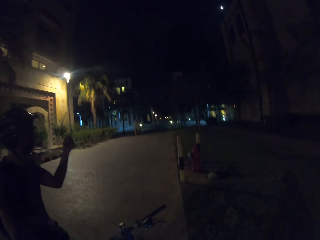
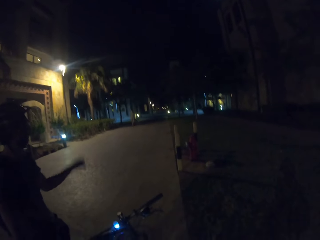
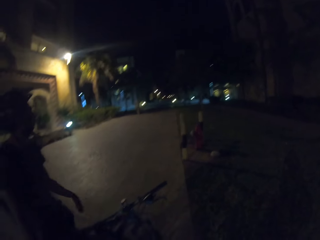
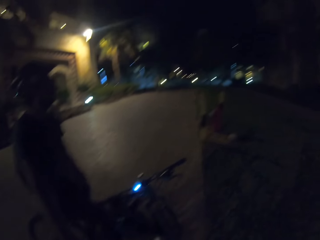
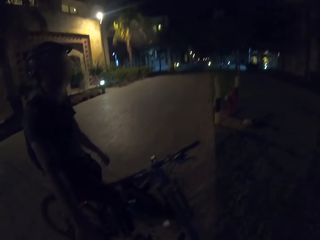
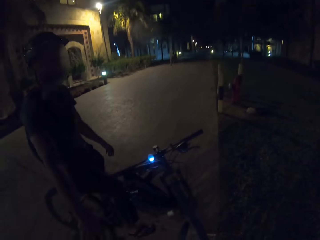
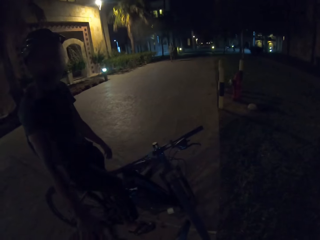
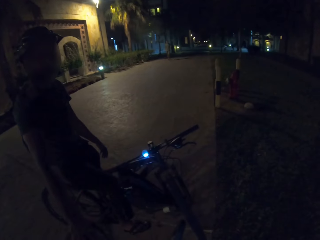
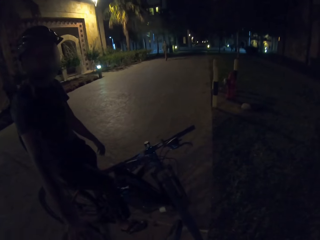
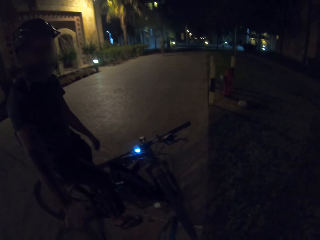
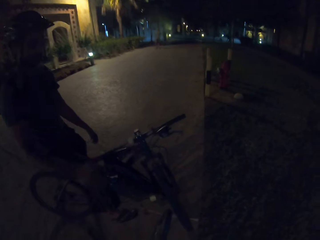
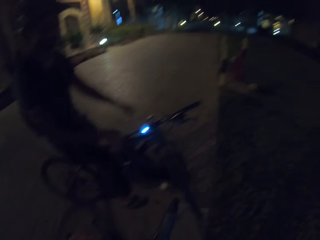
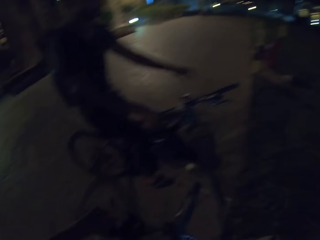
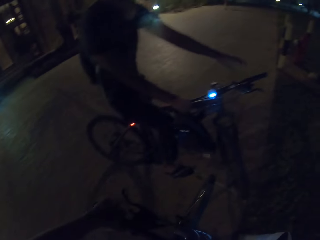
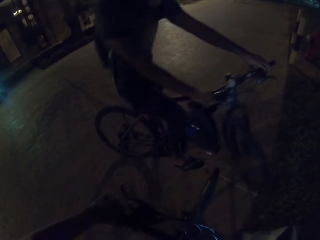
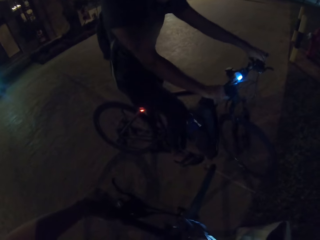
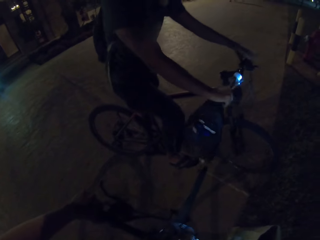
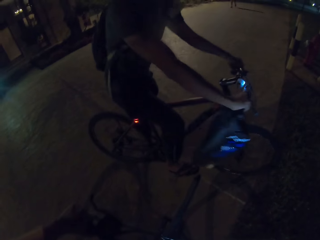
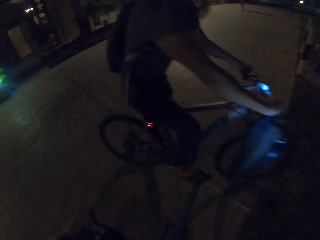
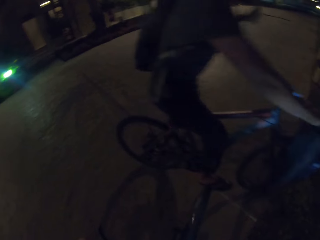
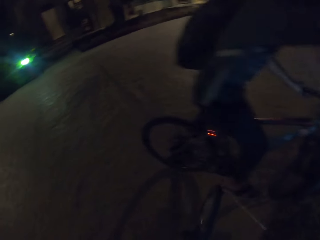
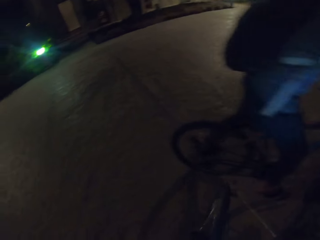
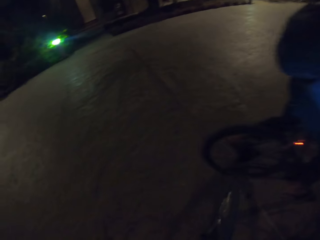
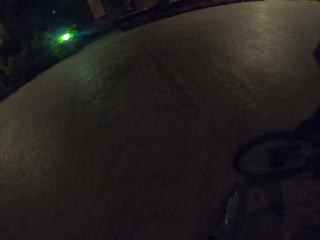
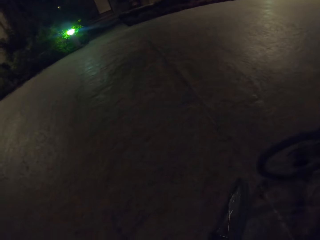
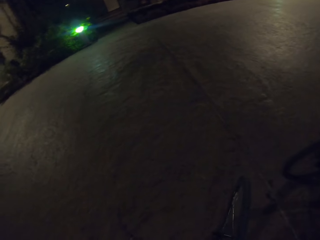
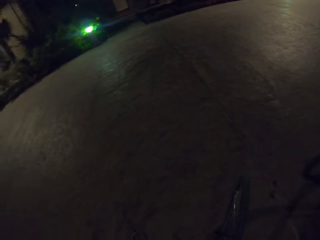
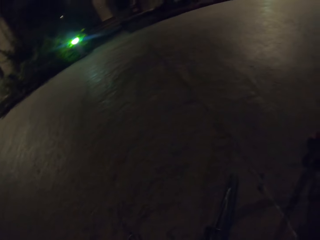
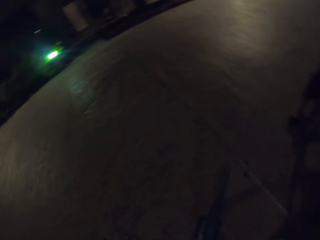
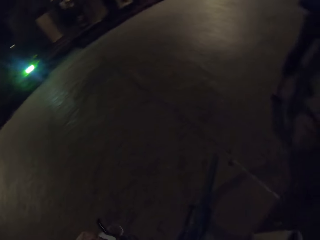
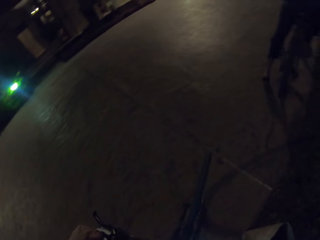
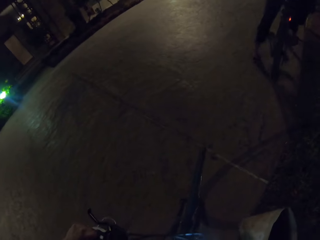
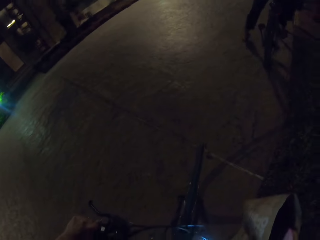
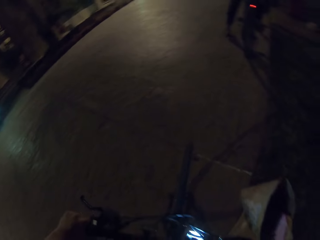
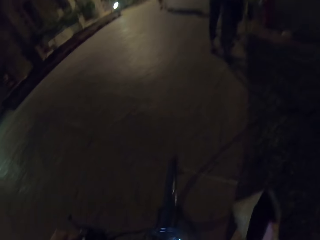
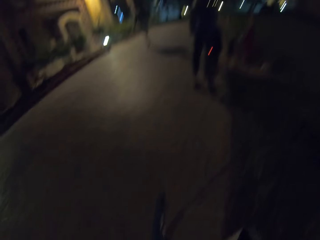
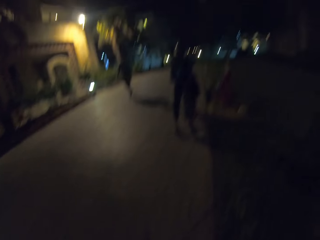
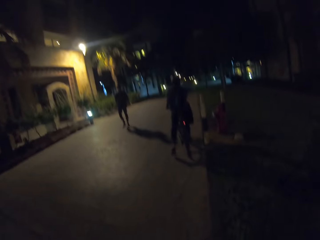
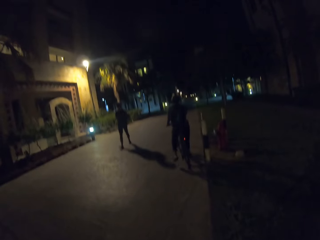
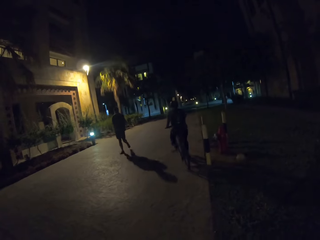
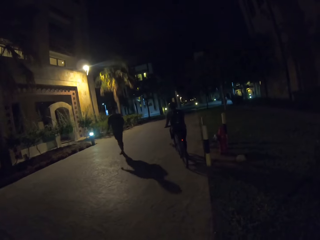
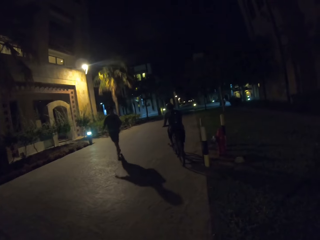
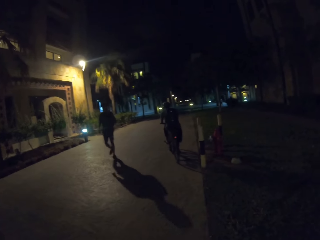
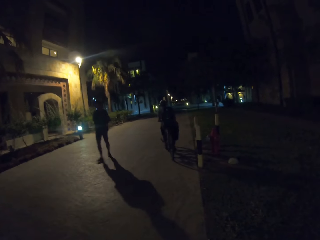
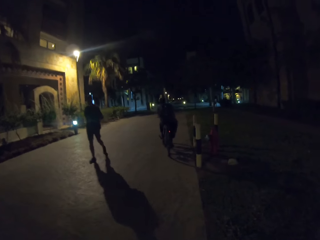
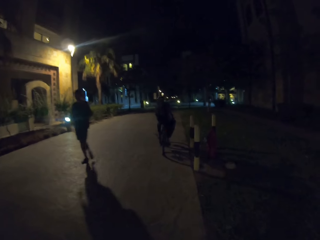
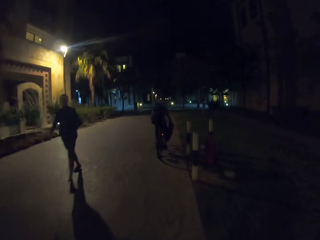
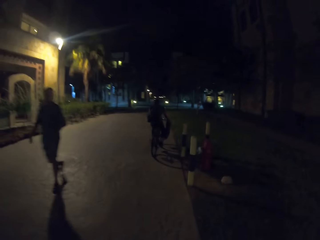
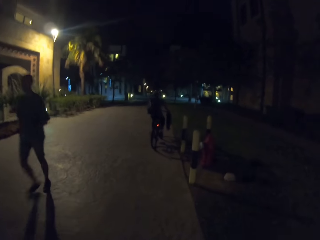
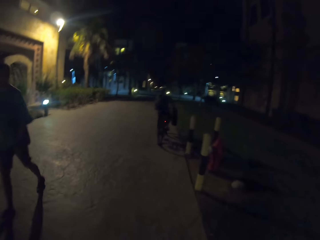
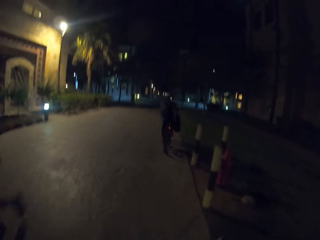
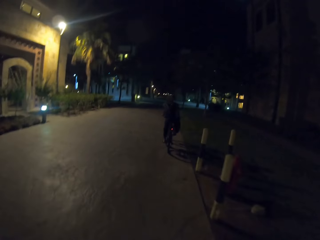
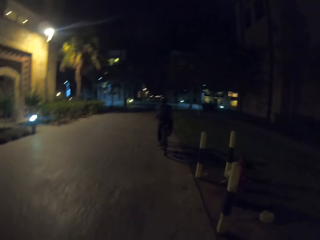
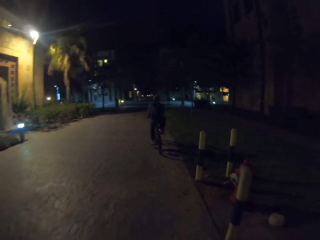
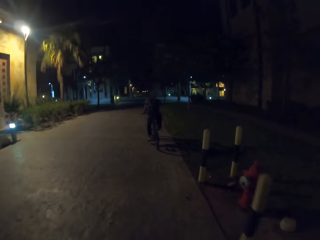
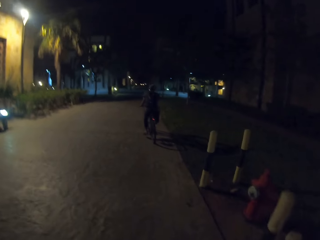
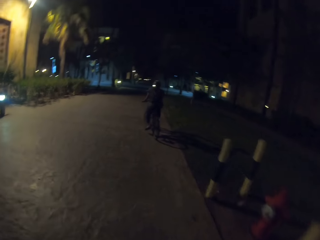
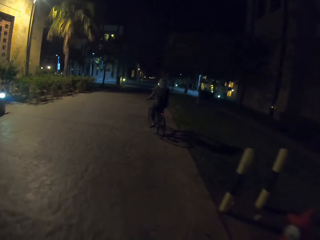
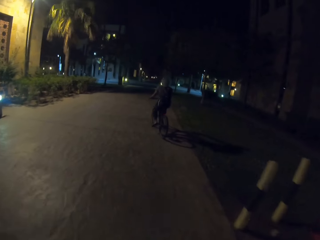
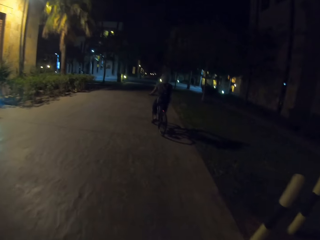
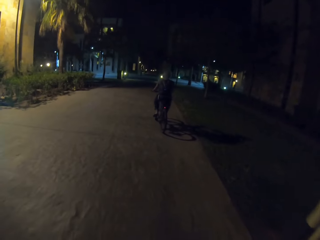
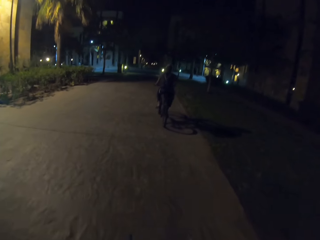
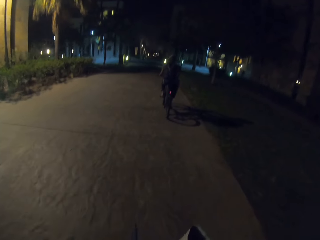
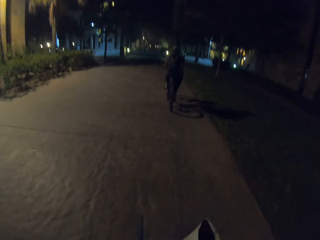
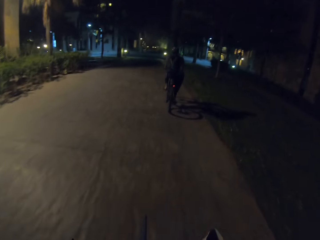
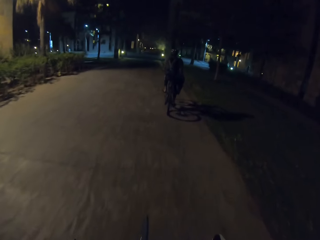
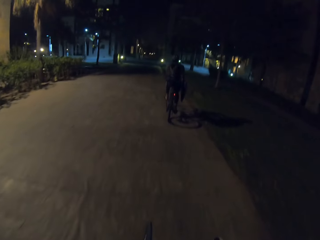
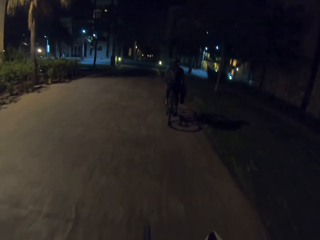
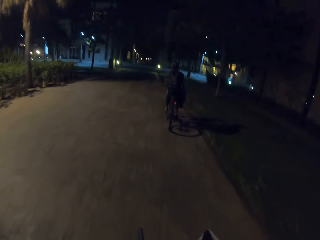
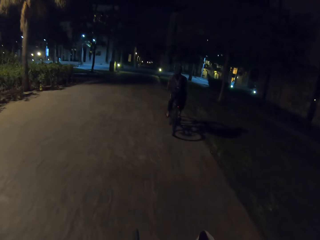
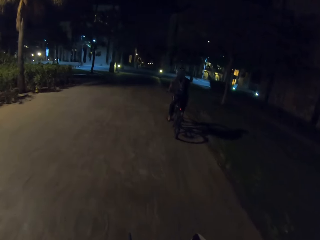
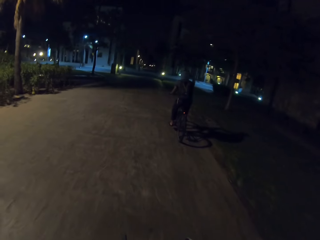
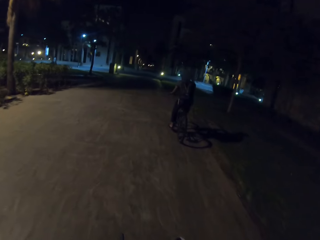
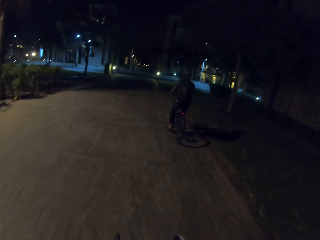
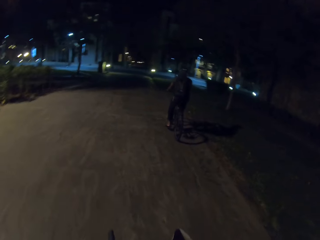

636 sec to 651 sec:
The person points at the road and shows gestures with the hand. The camera wearer takes a bicycle from the person. The person holds the bicycle well. The person rides the bicycle on the road. The camera wearer rides the bicycle on the road. Another person walks on the road towards the camera wearer. The camera wearer rides the bicycle on the sidewalk.

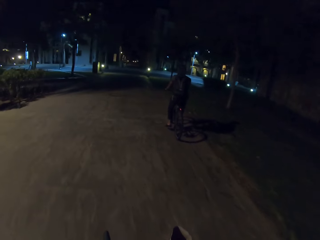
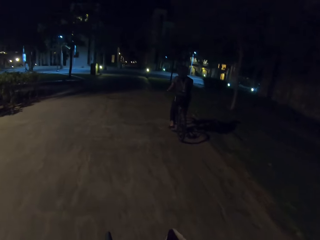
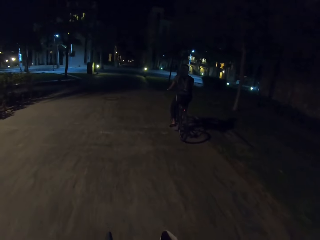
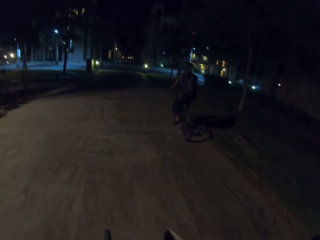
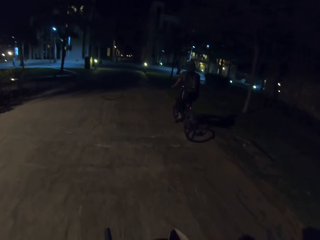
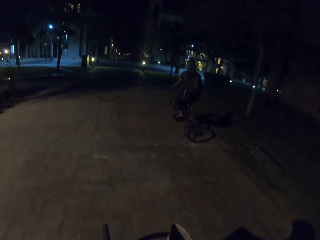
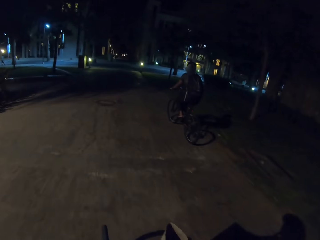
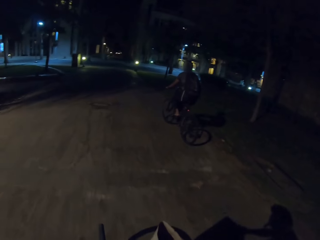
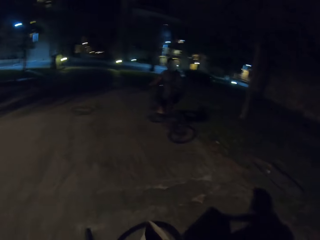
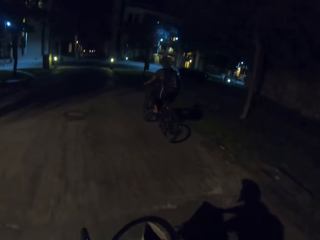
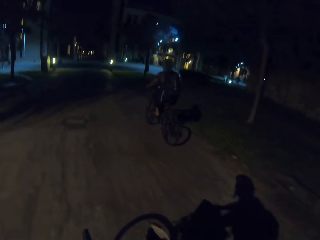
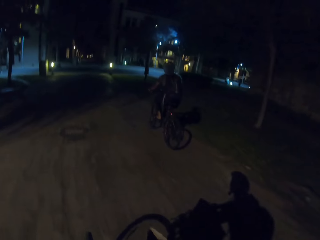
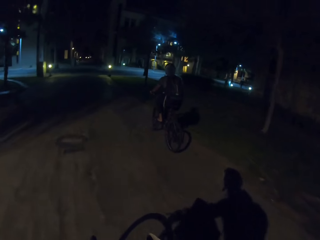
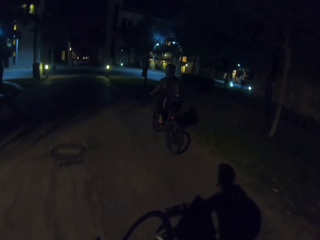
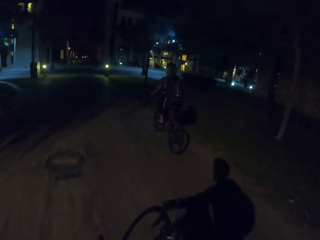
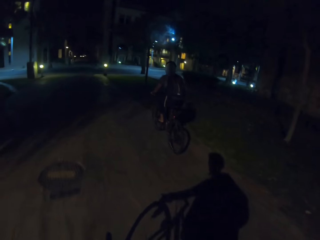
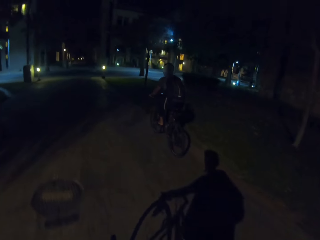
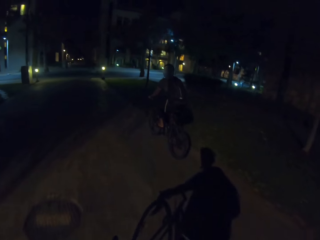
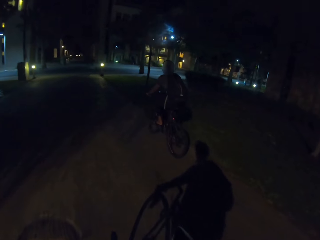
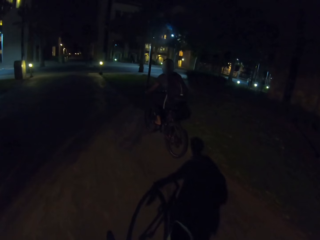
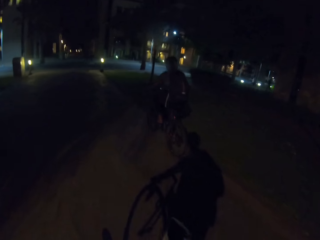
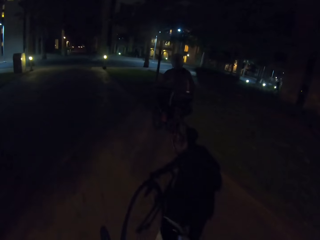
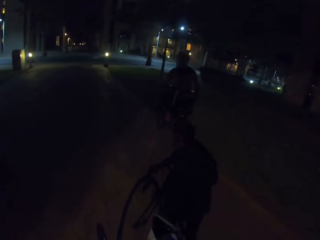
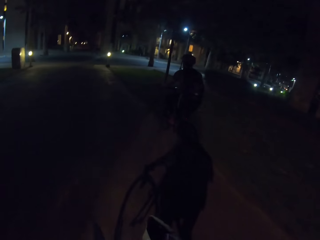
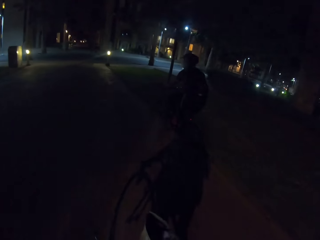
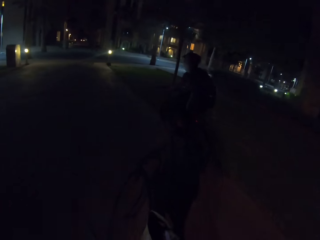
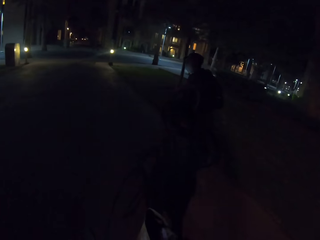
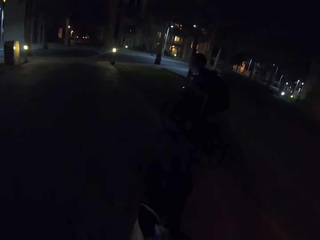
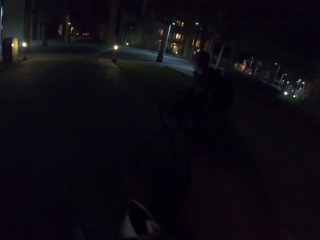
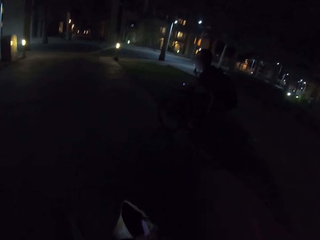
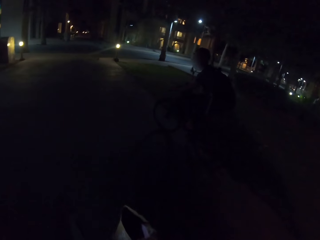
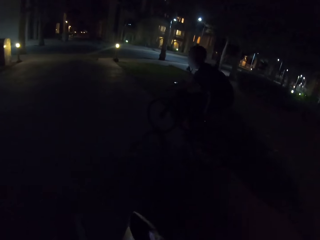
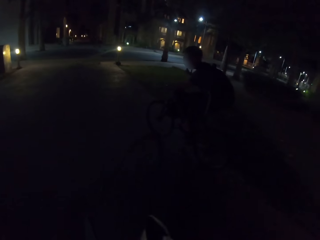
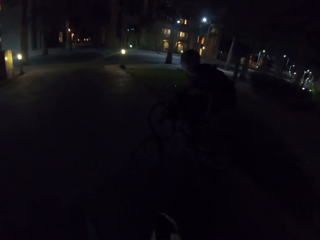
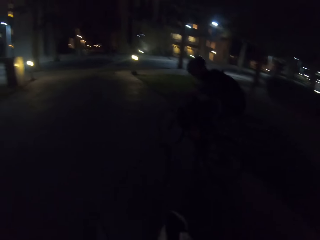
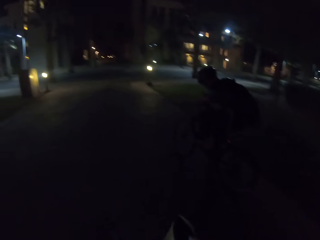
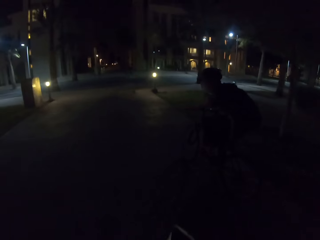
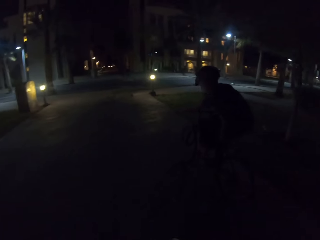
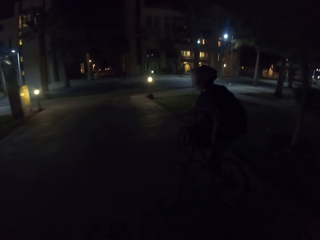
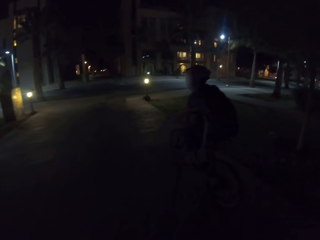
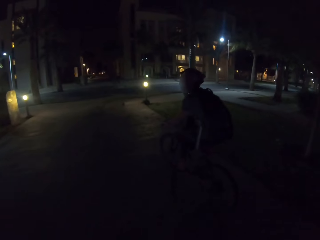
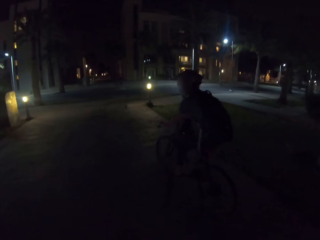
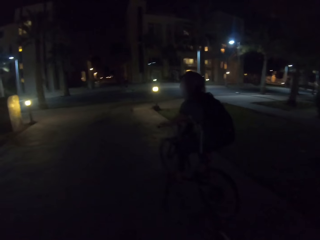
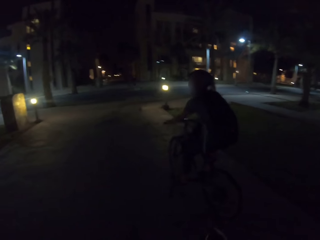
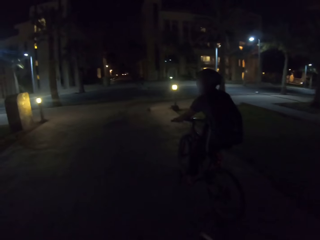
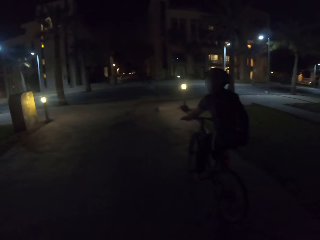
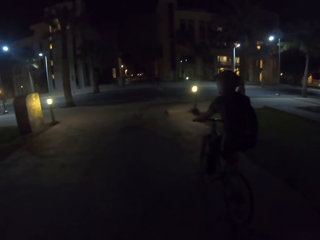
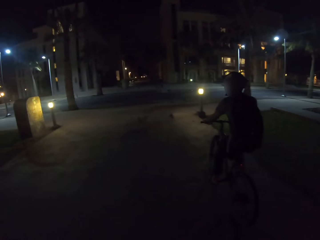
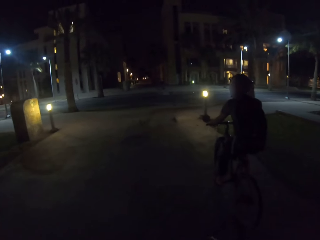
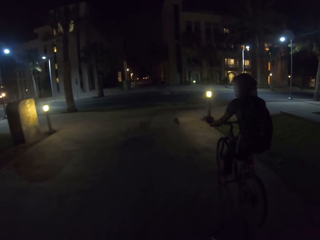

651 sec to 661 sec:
The camera wearer rides the bicycle on the sidewalk.
